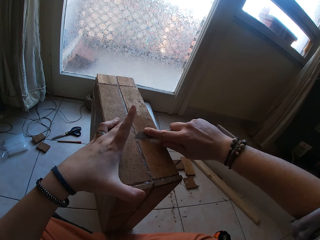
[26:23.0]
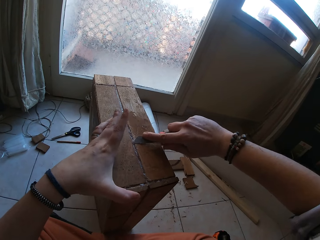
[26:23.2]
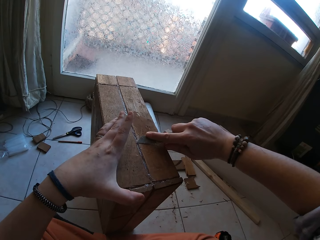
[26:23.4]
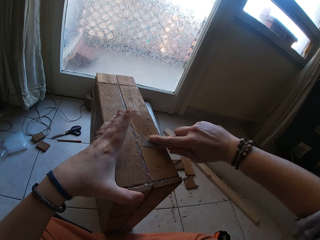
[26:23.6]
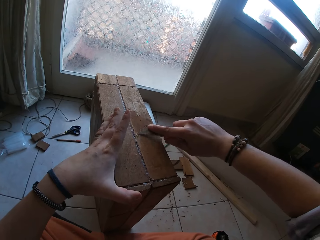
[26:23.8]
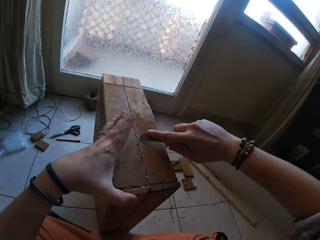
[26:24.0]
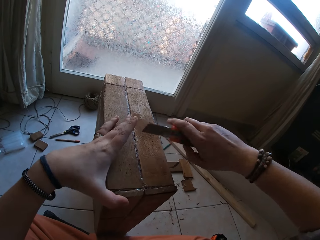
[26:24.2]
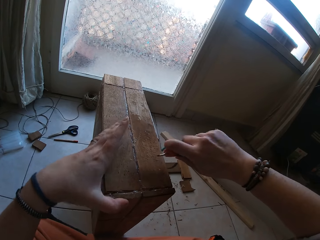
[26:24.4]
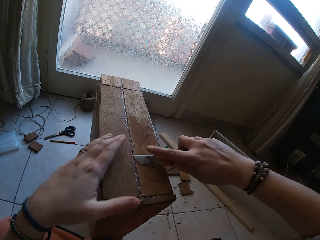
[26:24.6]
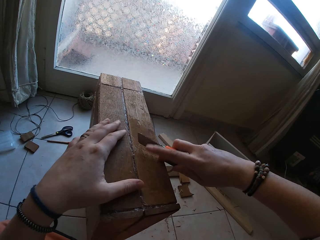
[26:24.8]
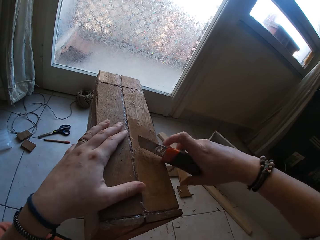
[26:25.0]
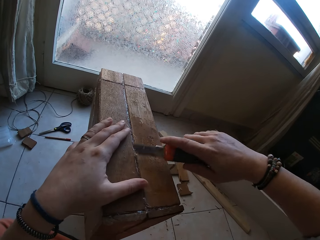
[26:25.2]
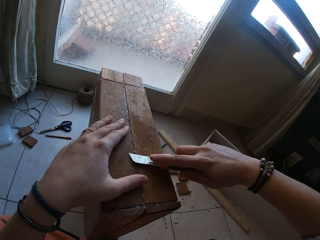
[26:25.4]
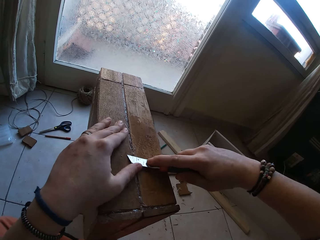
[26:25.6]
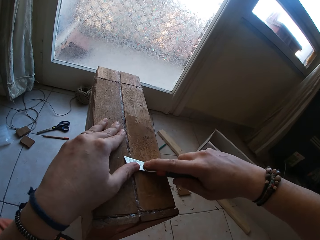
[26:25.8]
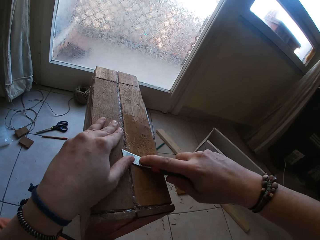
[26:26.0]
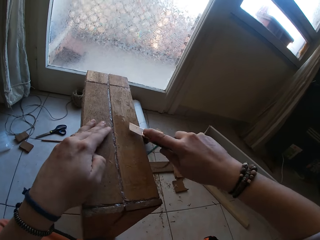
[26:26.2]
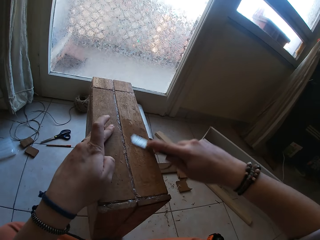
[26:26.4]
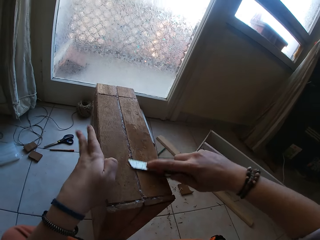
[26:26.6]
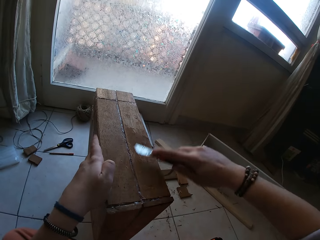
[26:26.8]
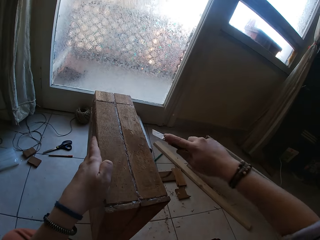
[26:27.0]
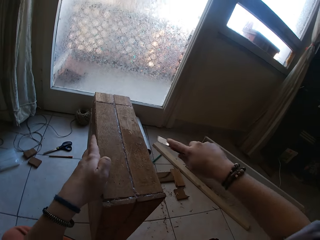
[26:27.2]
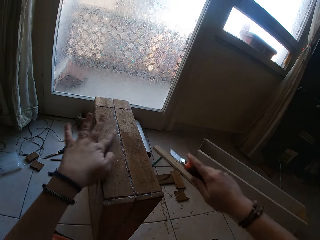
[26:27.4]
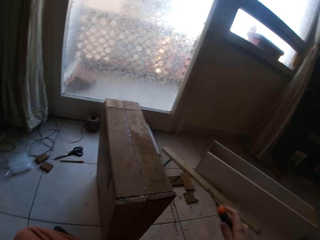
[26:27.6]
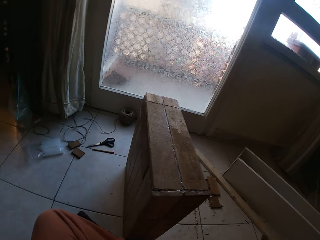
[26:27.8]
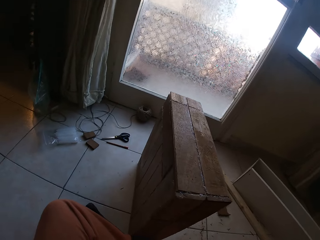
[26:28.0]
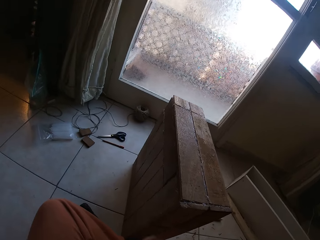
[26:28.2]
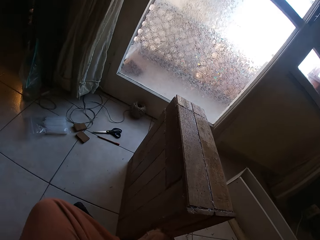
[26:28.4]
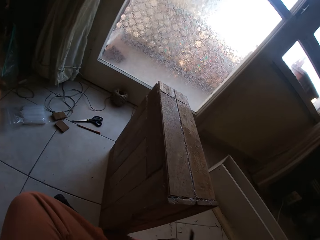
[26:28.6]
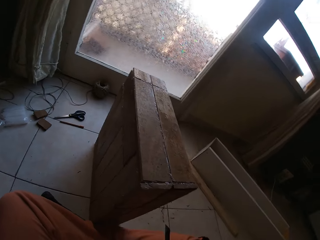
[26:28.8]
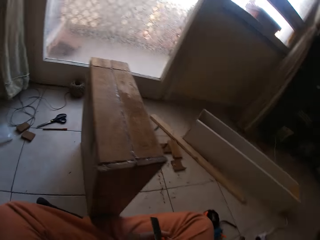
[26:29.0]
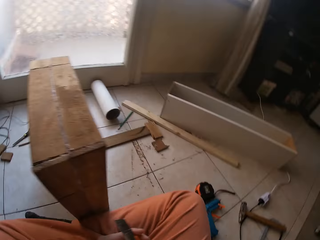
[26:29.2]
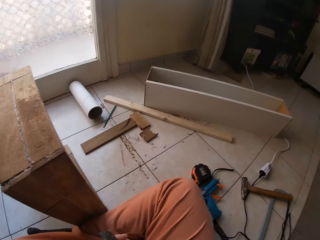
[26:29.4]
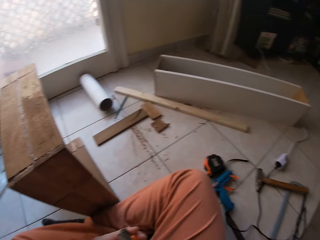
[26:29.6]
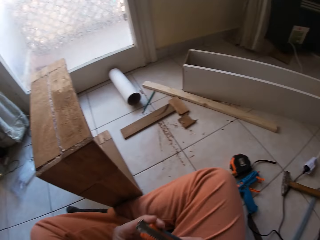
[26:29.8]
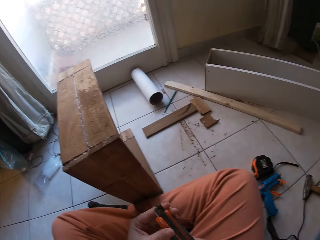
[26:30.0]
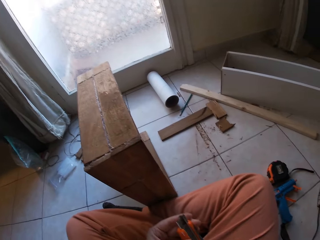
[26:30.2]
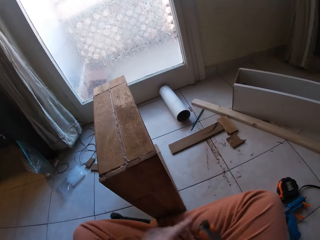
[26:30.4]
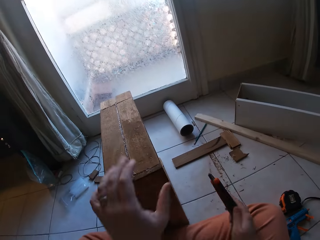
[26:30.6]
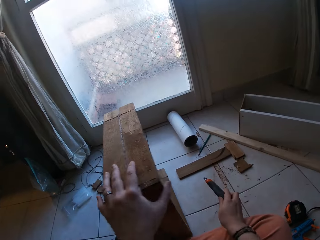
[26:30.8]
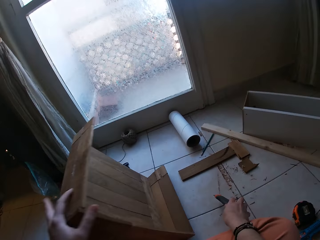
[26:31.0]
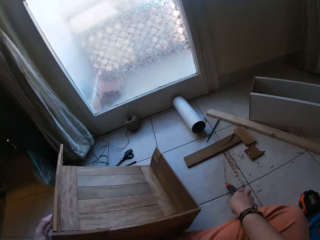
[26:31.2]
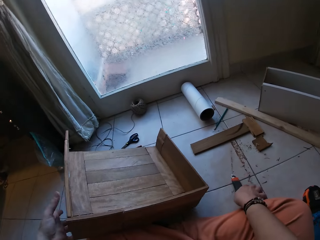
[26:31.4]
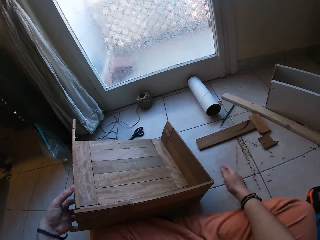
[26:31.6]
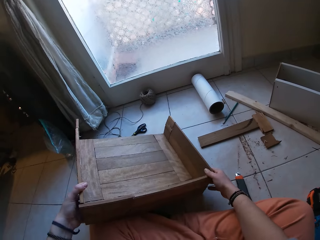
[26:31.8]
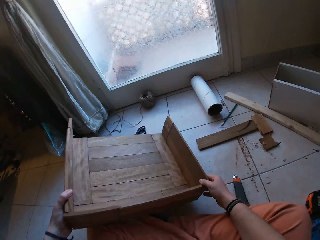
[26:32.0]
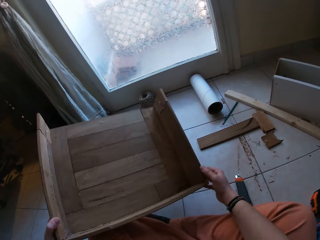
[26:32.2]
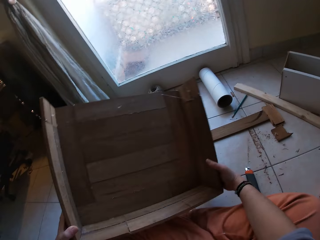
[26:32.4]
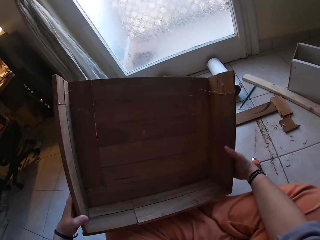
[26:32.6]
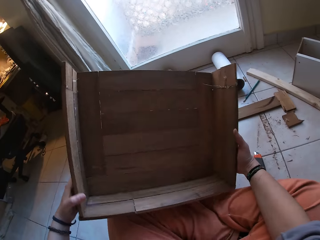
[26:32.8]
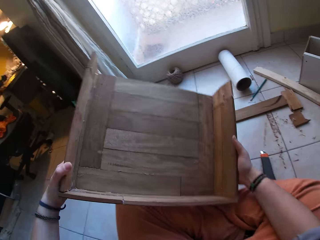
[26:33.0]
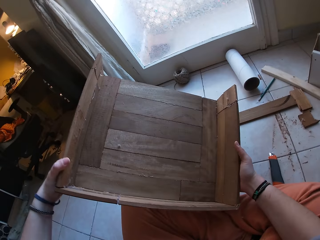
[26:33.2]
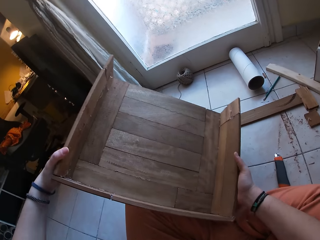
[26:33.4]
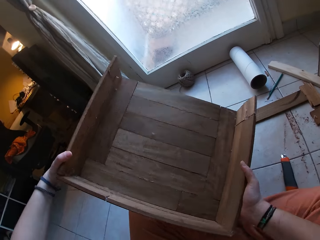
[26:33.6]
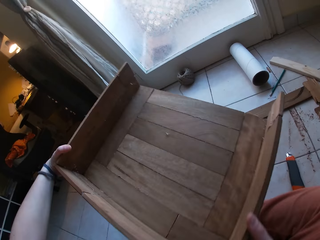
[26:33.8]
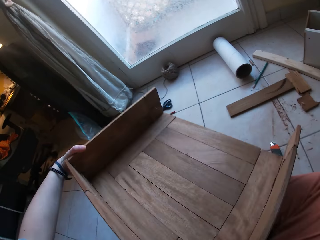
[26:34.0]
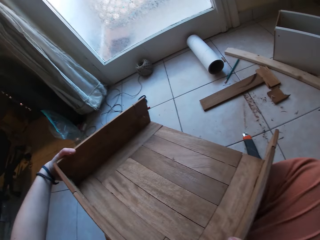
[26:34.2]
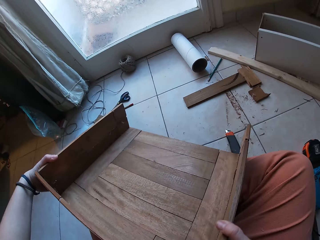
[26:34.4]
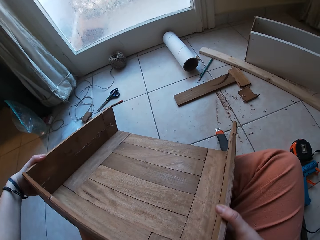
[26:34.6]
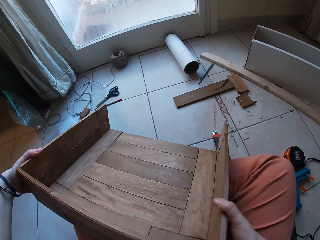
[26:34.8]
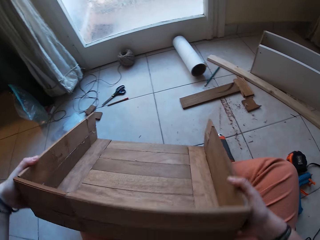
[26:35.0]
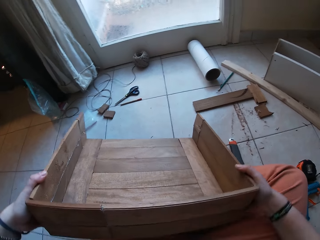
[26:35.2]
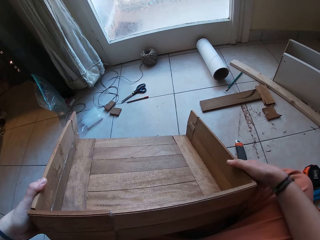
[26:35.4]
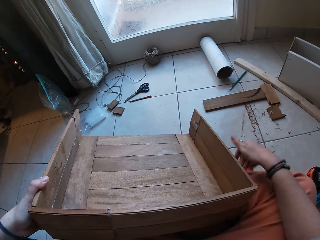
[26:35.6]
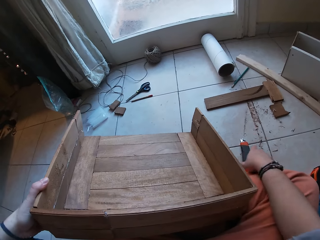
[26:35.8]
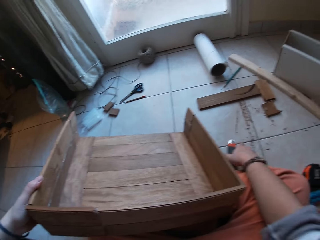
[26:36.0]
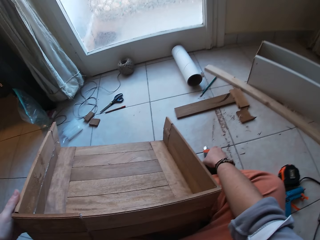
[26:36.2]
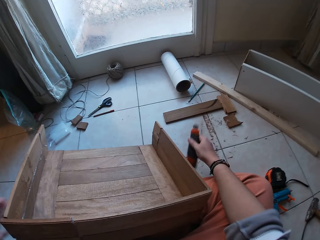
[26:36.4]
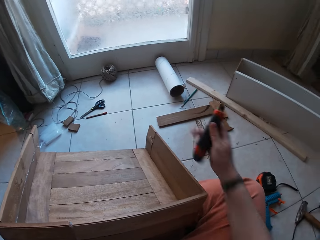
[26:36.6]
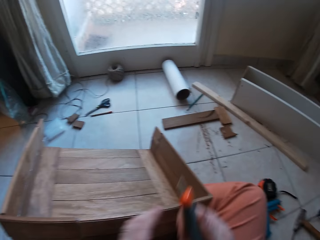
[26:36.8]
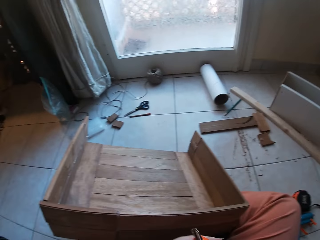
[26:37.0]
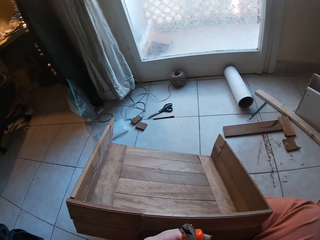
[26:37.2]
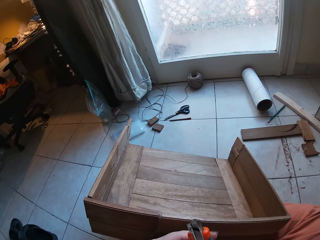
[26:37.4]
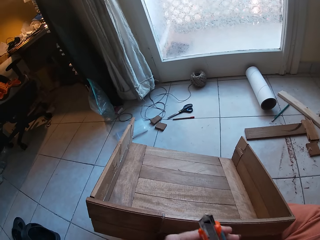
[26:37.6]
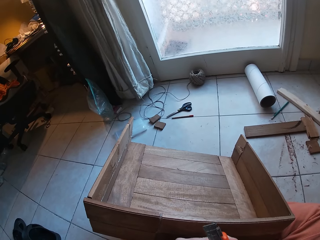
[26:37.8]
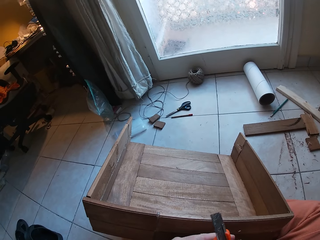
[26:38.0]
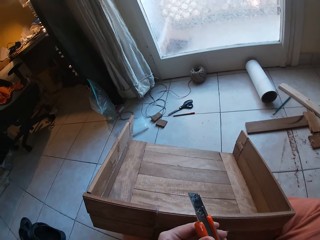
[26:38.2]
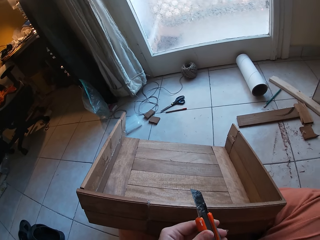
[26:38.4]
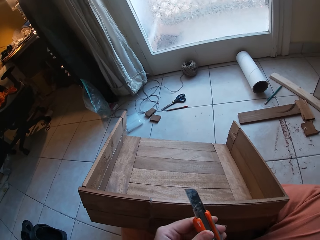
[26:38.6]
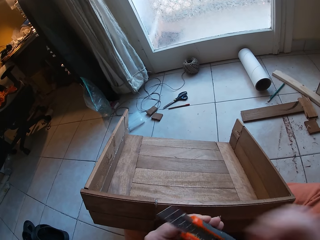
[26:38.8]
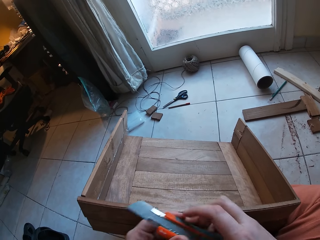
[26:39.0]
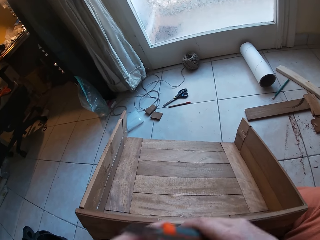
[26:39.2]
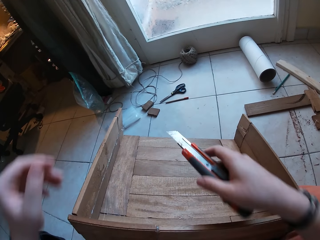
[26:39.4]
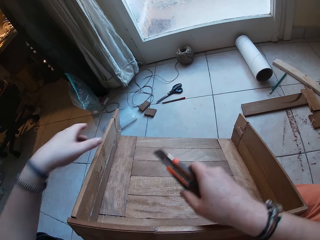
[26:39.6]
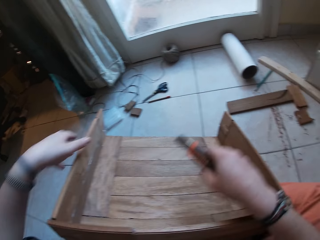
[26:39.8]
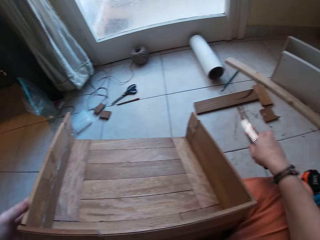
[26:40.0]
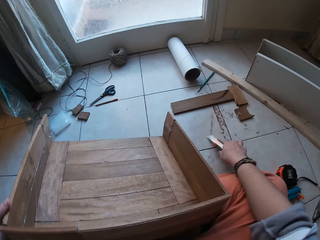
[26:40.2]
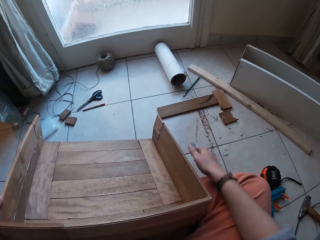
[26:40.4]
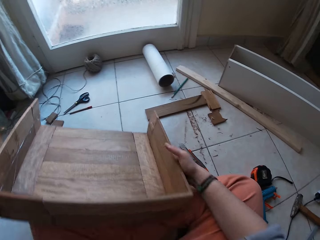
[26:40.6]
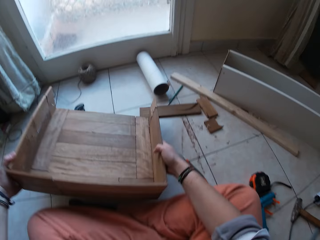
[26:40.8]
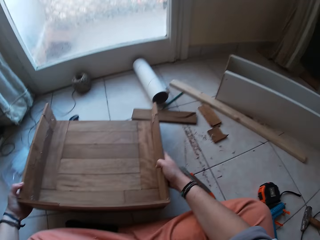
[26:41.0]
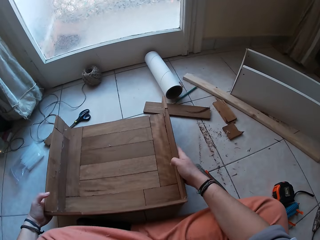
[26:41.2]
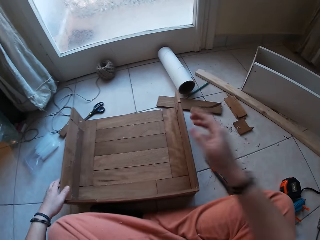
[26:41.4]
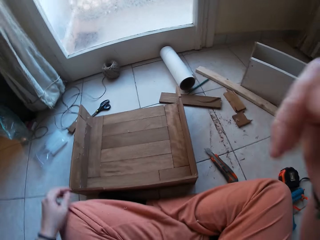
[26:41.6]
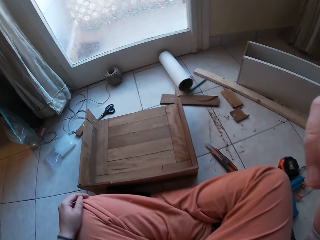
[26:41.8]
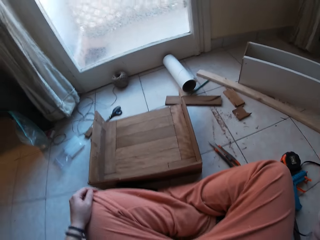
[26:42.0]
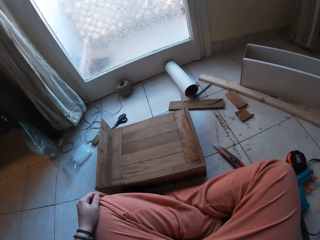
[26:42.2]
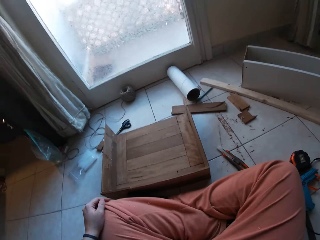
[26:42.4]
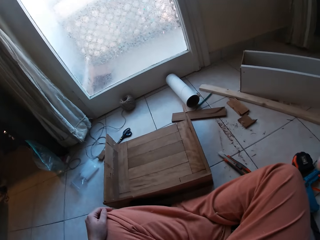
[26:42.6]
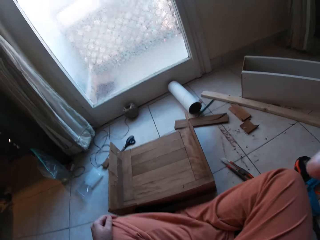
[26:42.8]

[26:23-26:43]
The camera wearer adjusts the hacking knife in his right hand. He places his left hand on the hacking knife in his right hand. He scrapes dirt off the wooden box with the hacking knife in his right hand. He wipes dirt off the wooden box with his left hand. He adjusts the hacking knife in both hands. He places his left hand on the wooden box. He turns the wood. He drops the hacking knife on the floor with his right hand. He places the wooden box on his thighs with both hands. He turns the wood. He picks up the hacking knife from the floor with his right hand. He adjusts the hacking knife in both hands. He passes the hacking knife from his left hand to his right hand. He places his left hand on the wooden box. He holds the wood. He drops the hacking knife on the floor with his right hand. He places his right hand on the wooden box. He drops the wooden box on the floor with both hands. He adjusts the camera on his head with his right hand. He raises a hand.
